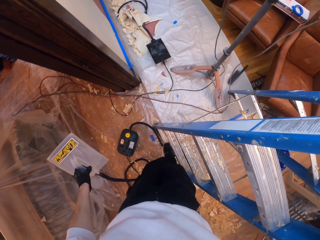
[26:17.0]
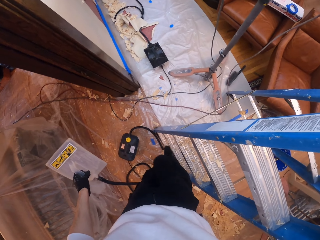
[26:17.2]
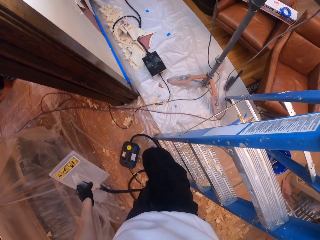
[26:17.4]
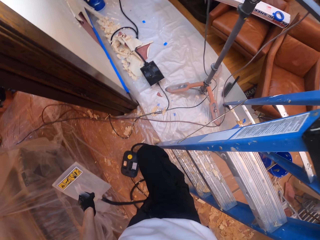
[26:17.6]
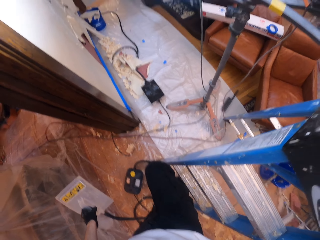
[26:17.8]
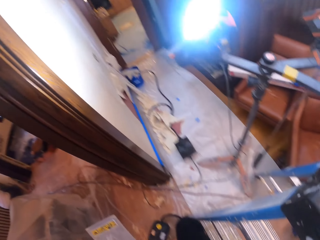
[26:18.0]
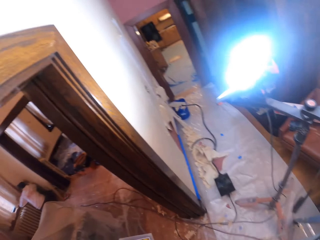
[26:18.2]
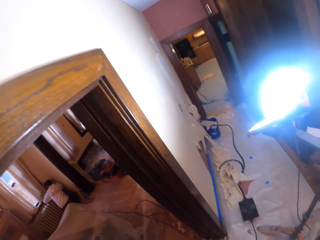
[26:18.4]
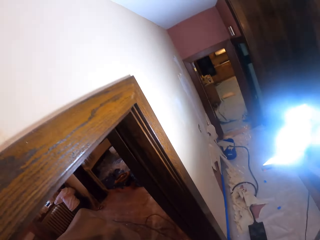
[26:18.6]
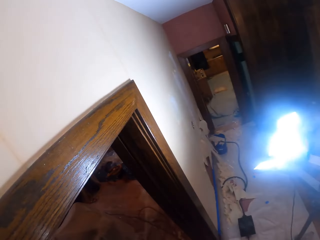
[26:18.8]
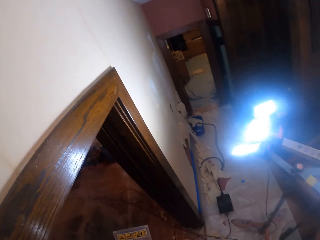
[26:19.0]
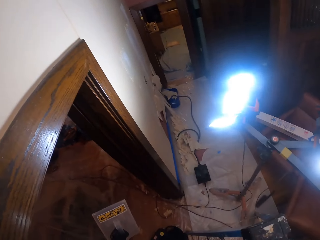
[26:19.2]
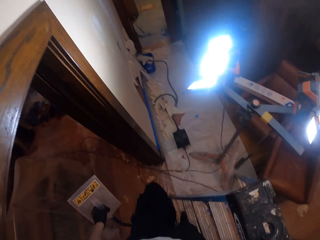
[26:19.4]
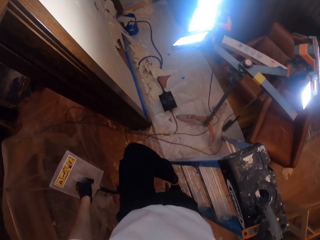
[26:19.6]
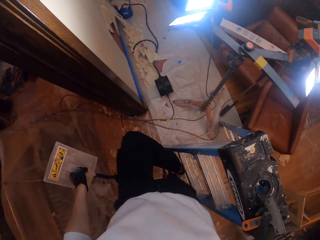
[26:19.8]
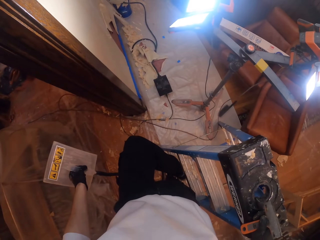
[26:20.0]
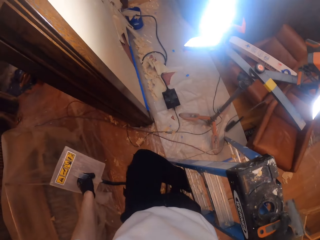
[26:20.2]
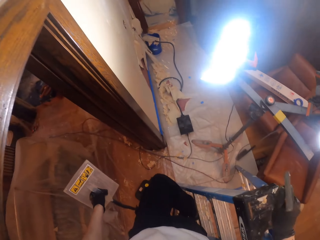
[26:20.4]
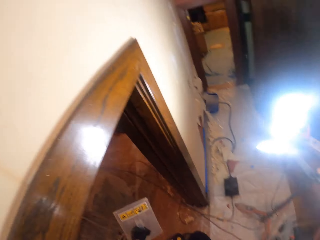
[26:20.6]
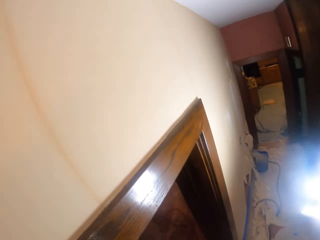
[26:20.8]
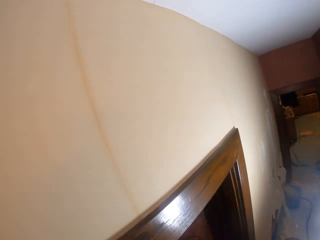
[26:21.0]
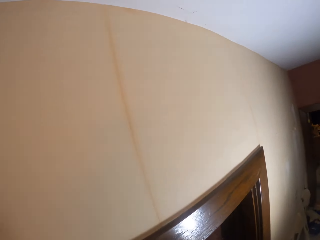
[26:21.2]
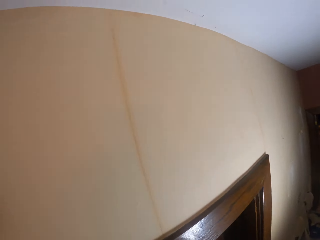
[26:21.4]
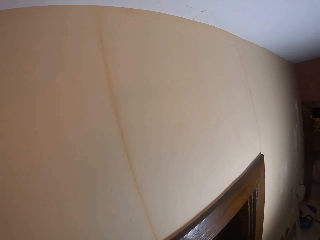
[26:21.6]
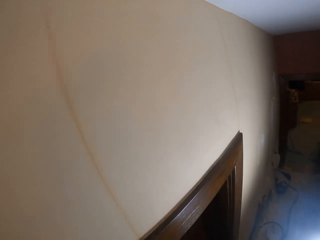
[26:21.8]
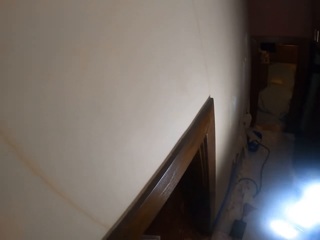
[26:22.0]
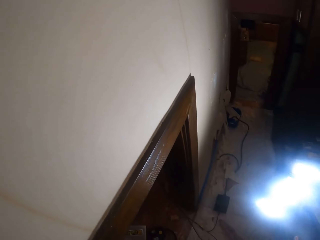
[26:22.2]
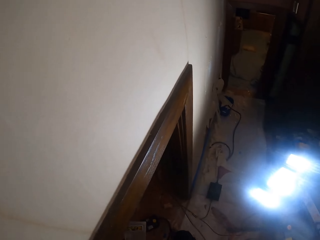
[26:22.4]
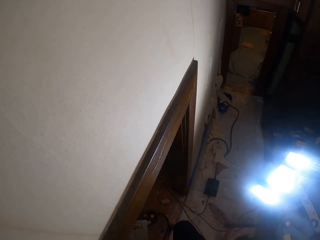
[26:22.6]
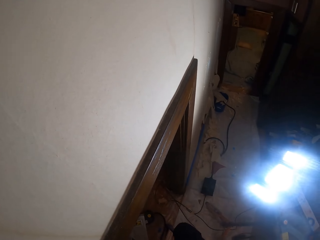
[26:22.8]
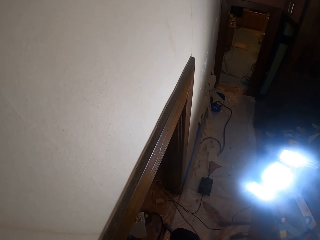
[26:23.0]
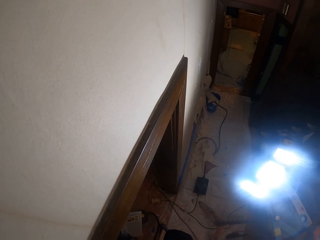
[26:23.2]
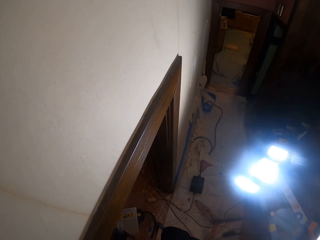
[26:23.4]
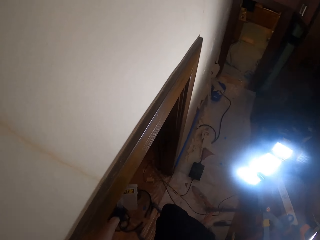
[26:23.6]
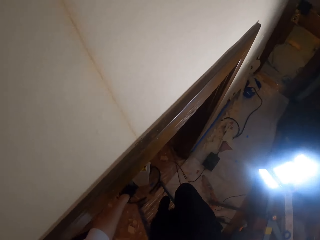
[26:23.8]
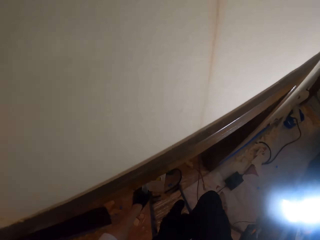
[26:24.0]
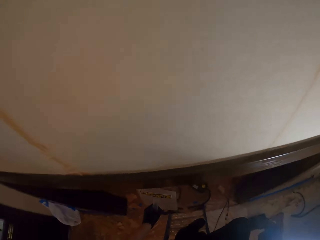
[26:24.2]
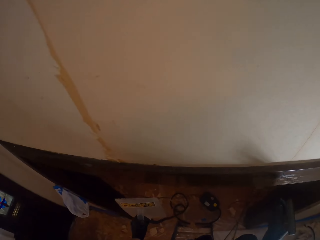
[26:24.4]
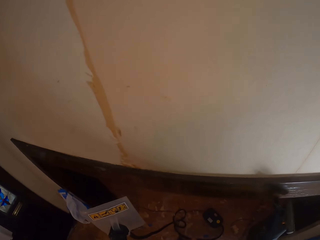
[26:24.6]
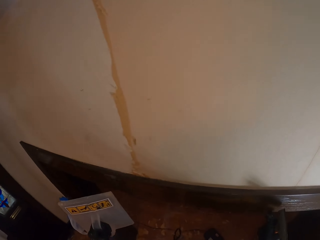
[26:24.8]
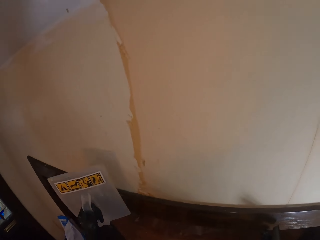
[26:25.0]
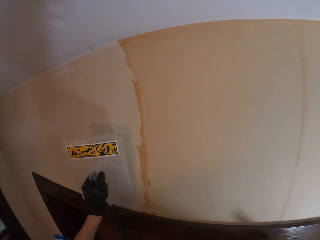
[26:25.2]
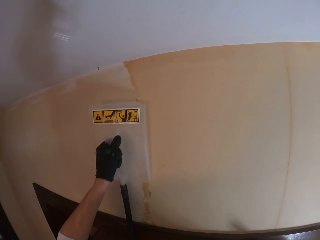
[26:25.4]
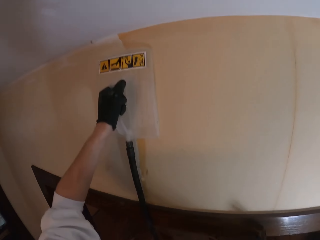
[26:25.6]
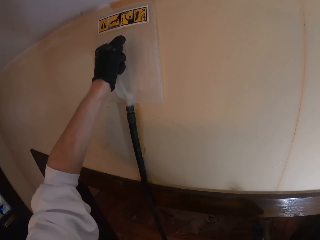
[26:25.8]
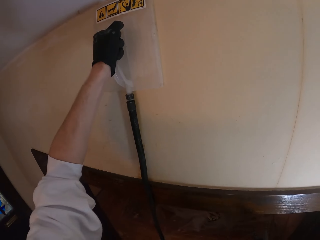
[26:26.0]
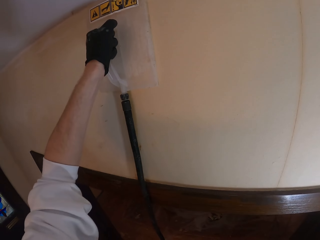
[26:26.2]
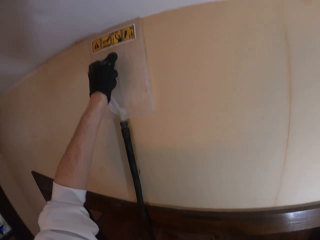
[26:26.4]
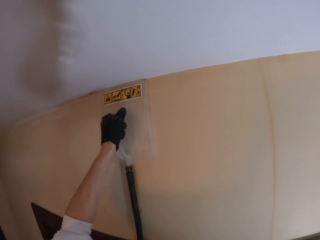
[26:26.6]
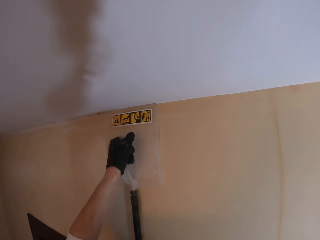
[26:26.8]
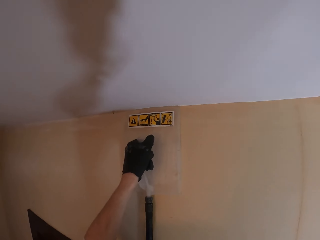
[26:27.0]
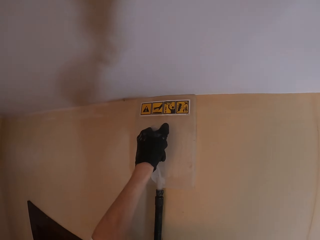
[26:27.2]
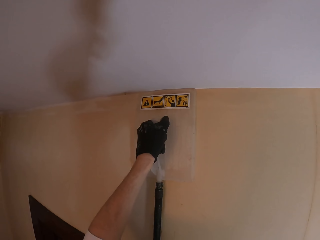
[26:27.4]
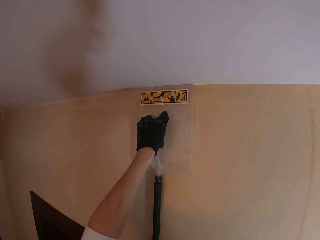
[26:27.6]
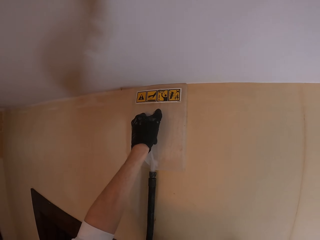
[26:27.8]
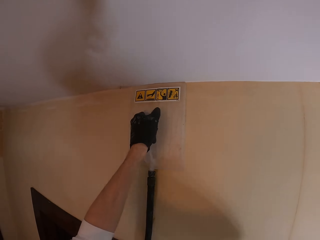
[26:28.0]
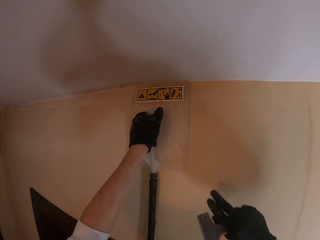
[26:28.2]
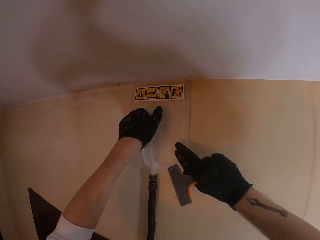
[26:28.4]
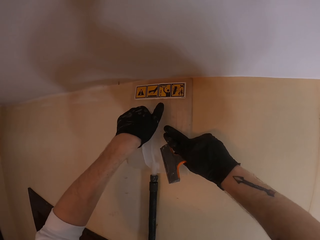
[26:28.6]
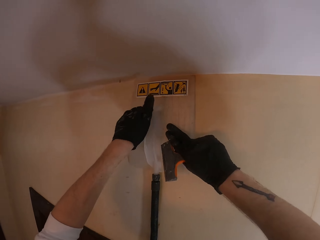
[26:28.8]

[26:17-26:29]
The camera wearer looks around a room. They put the wallpaper steamer on the wall.

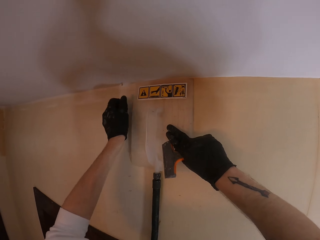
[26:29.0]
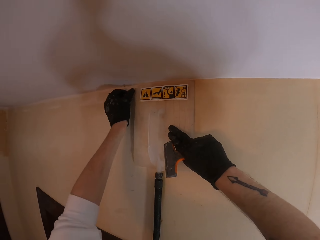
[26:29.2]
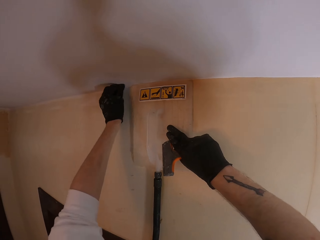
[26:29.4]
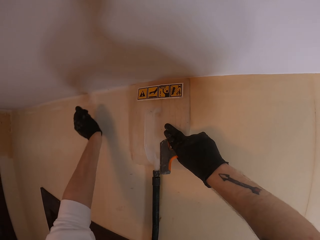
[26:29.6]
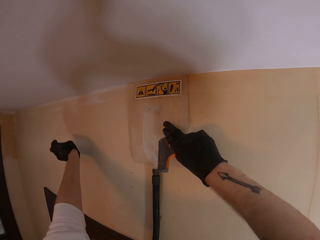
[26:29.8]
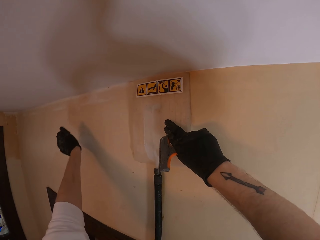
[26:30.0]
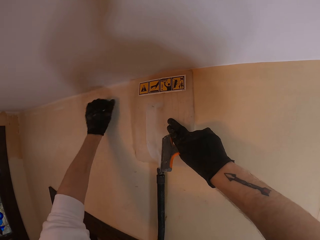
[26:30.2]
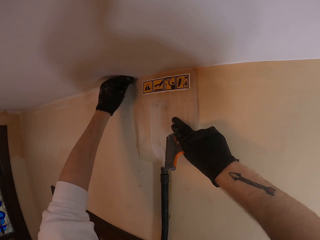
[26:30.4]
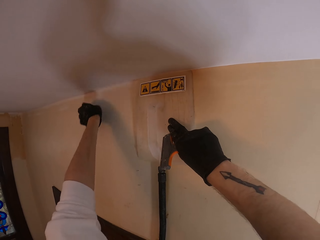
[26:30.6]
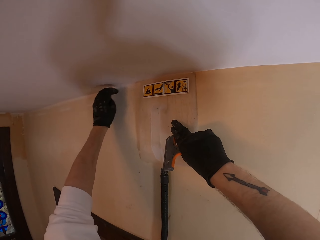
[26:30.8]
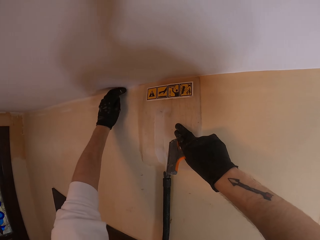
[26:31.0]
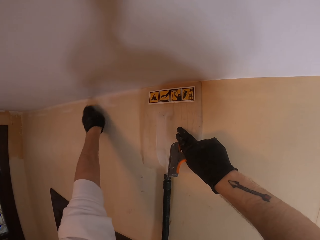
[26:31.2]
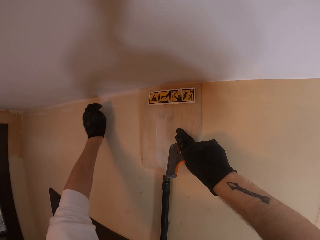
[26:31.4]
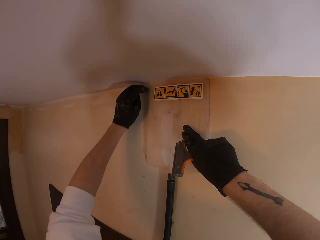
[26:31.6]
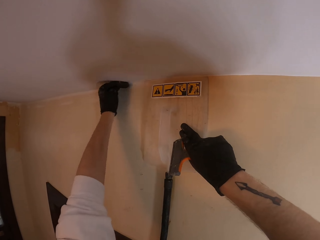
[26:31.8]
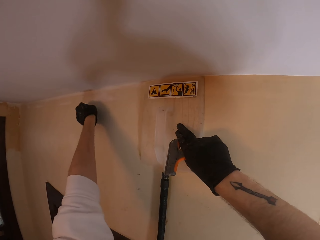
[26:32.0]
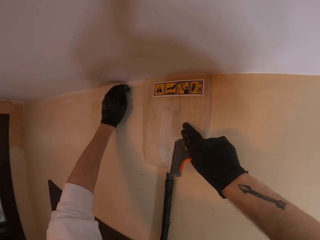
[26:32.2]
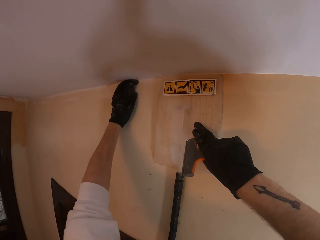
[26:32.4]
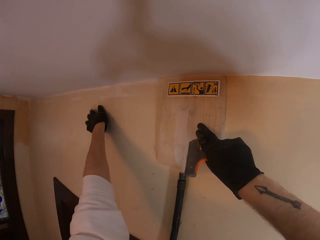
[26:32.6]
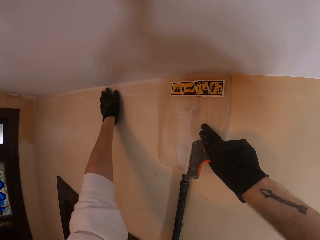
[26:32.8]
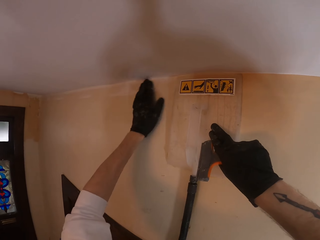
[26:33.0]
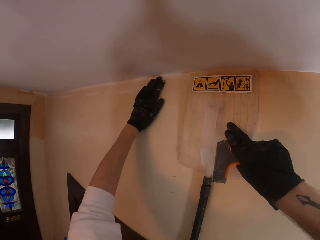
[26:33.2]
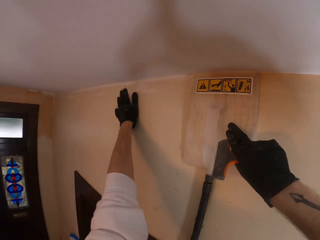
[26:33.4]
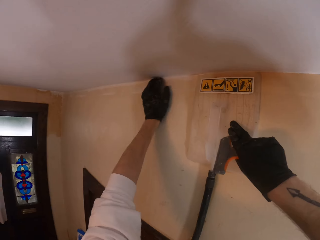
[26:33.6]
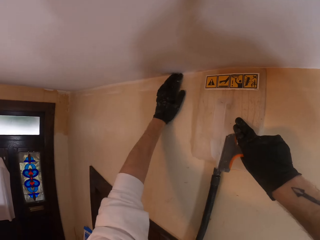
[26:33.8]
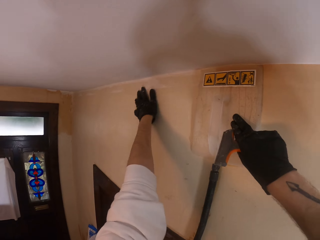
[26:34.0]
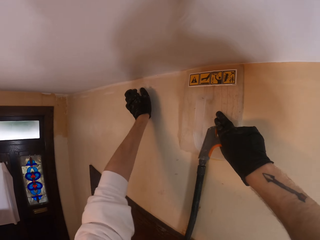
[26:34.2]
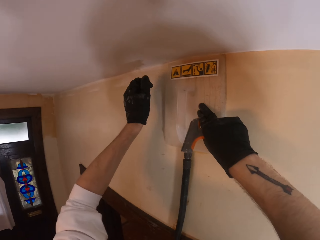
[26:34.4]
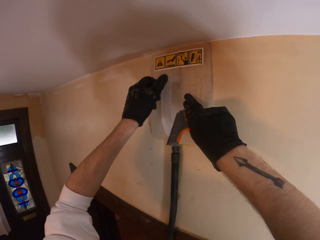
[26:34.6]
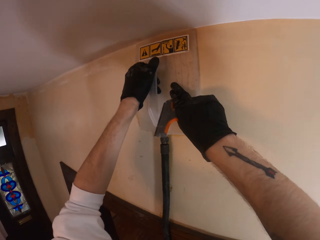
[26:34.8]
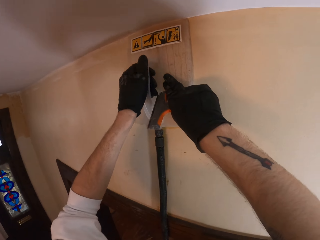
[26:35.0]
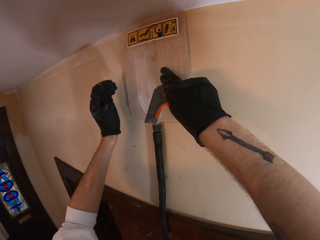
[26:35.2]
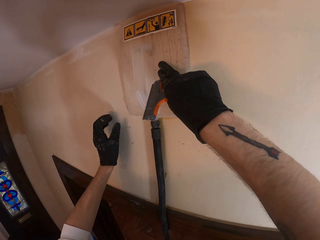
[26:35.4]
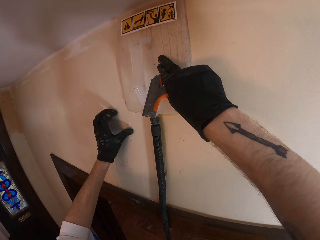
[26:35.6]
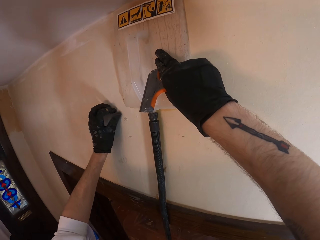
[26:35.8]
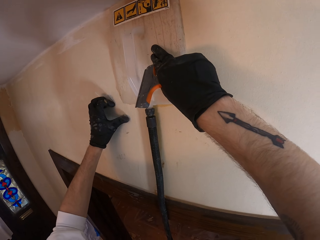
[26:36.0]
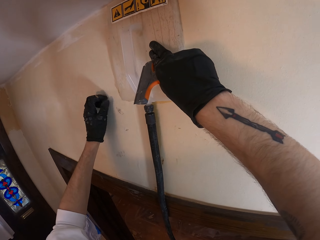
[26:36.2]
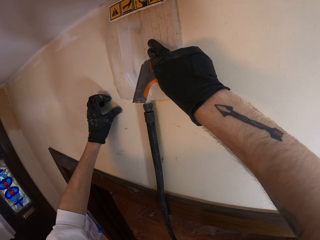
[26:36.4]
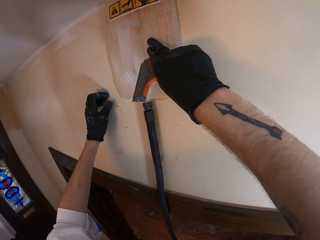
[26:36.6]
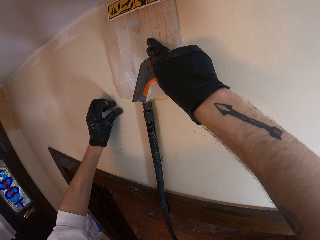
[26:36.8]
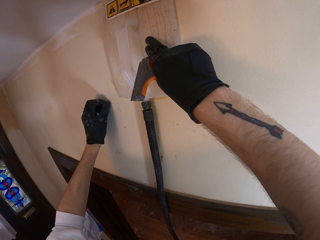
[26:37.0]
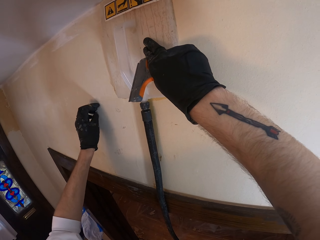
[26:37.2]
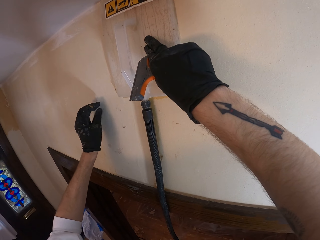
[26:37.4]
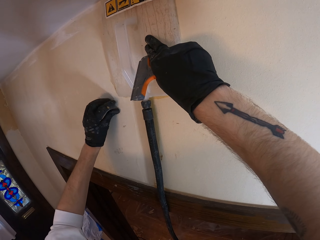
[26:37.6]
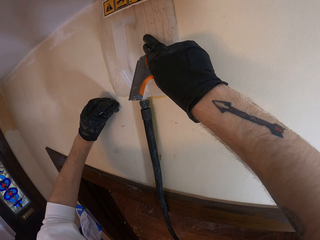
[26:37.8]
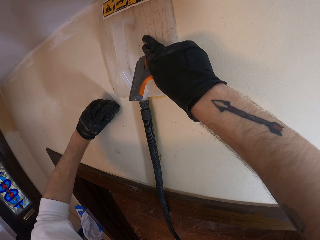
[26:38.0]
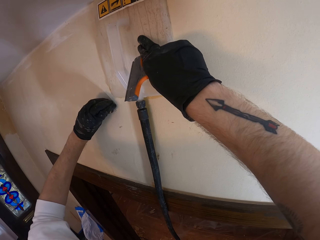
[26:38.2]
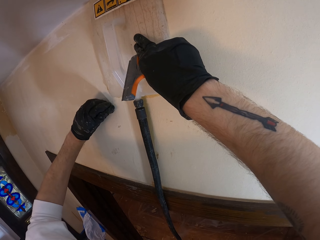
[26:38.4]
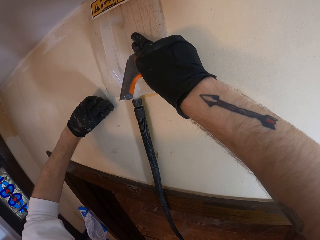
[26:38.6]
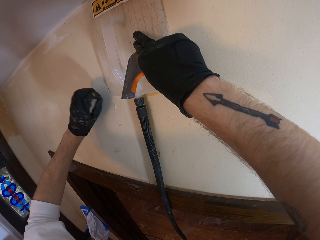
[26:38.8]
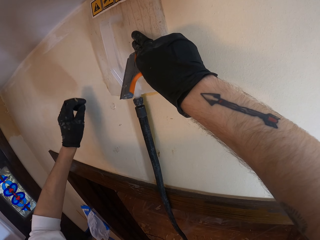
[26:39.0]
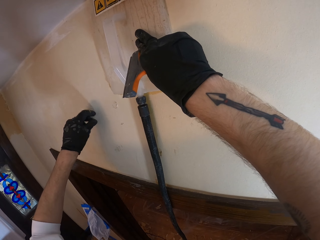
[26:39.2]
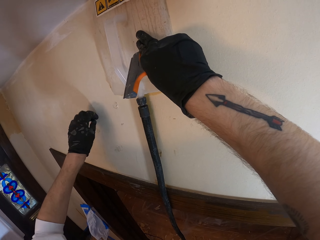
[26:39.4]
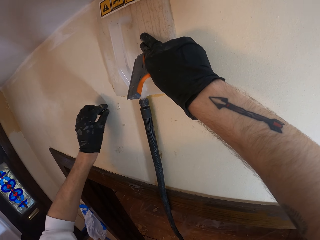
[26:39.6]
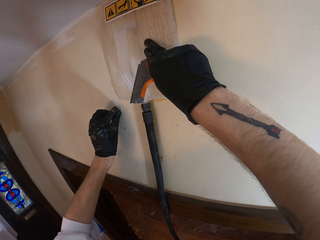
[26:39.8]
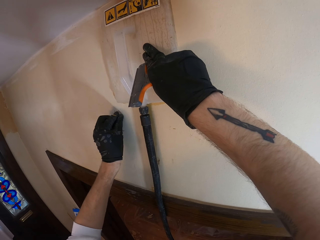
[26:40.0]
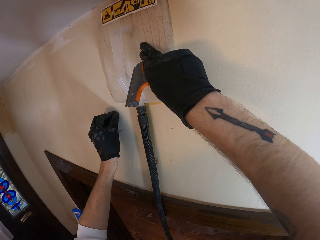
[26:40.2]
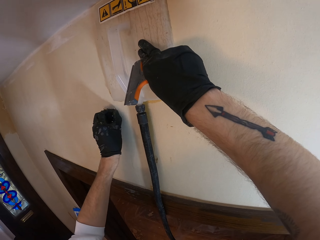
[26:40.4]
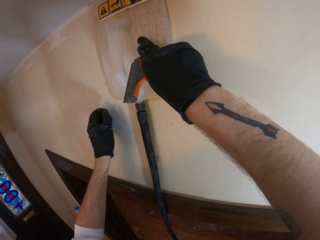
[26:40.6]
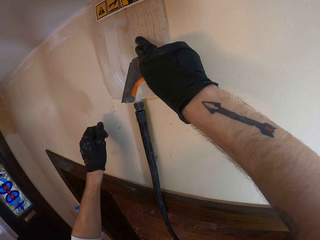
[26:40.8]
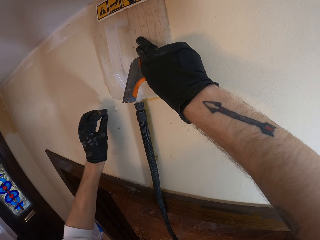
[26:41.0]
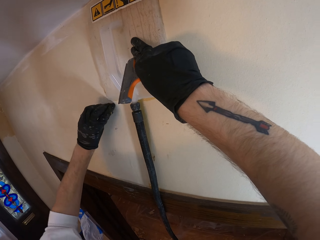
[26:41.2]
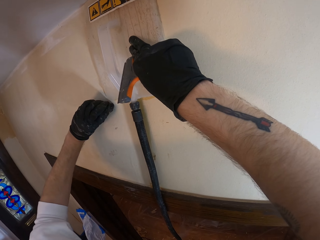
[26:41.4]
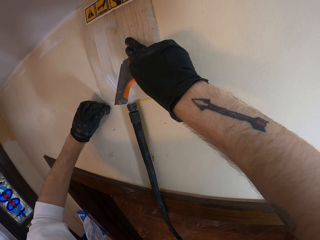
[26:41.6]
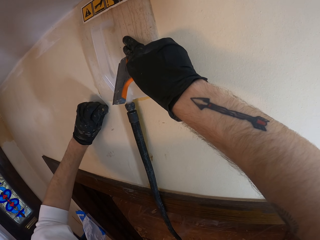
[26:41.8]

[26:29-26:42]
The camera wearer holds the wallpaper steamer. He picks something and drops it. He wipes a wall with his hand. He holds the wallpaper steamer. He adjusts the steamer on the wall. He touches the wall. He wipes the wall with his hand. He peels a wallpaper from the wall. He pulls the wallpaper.
